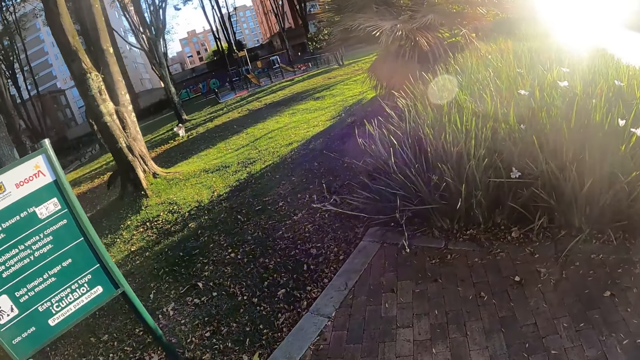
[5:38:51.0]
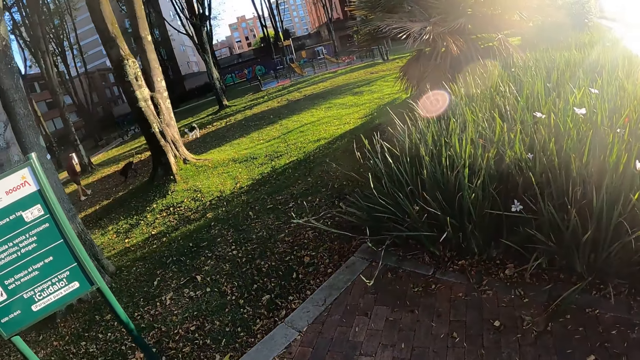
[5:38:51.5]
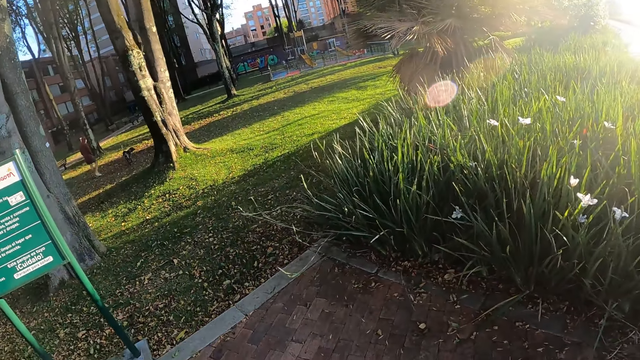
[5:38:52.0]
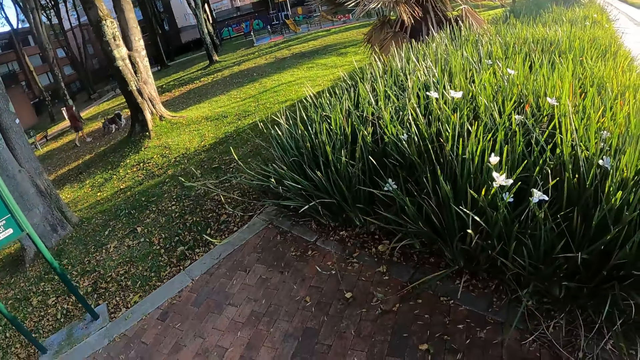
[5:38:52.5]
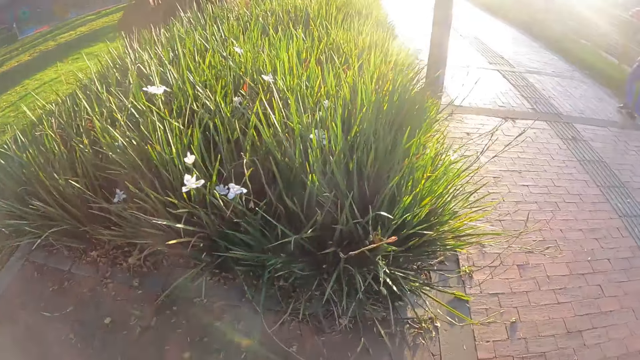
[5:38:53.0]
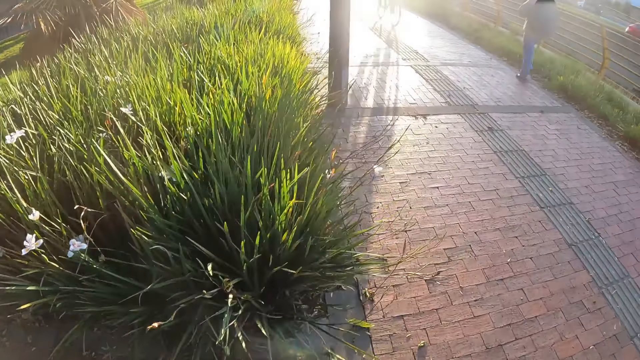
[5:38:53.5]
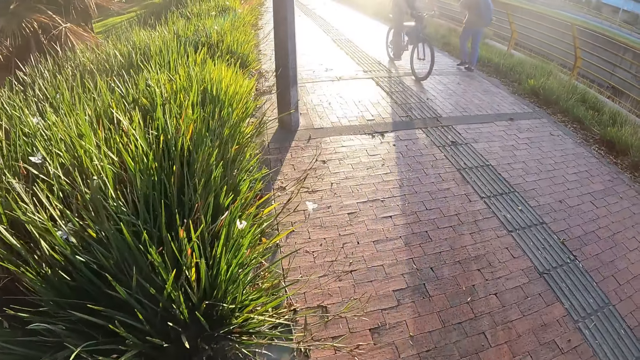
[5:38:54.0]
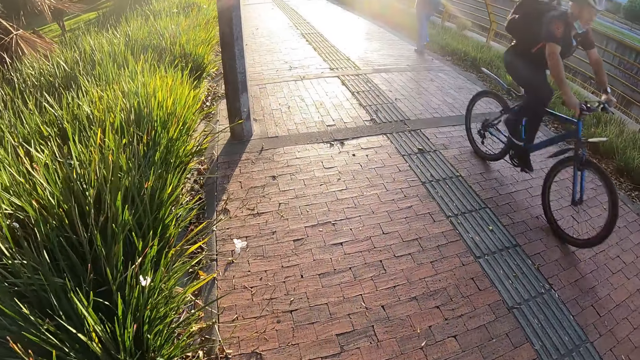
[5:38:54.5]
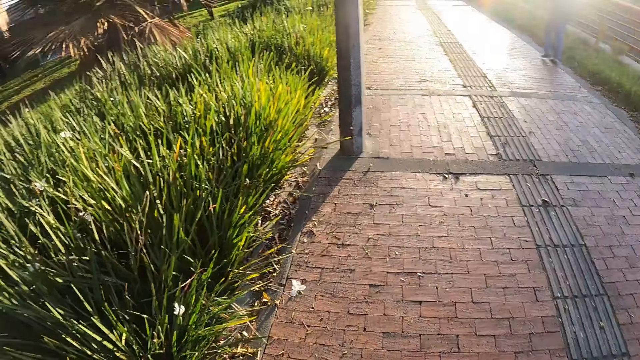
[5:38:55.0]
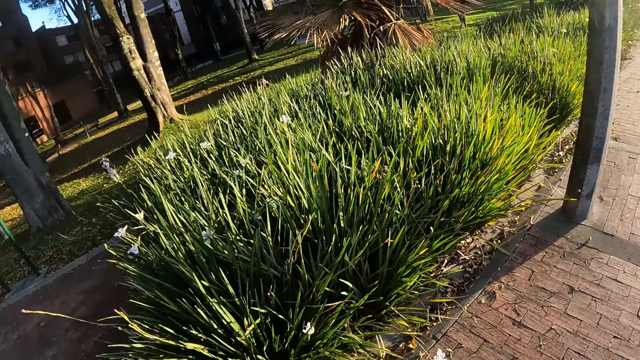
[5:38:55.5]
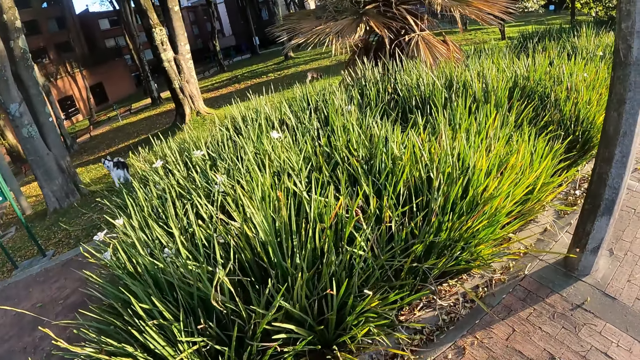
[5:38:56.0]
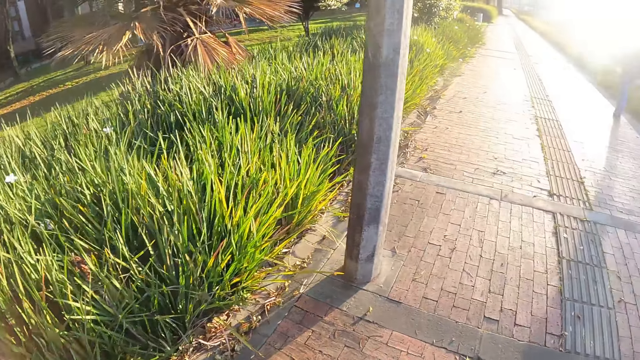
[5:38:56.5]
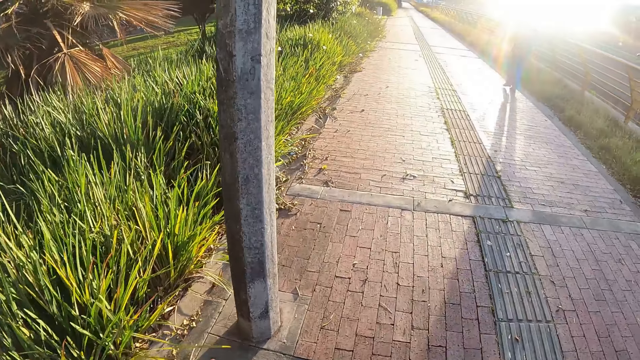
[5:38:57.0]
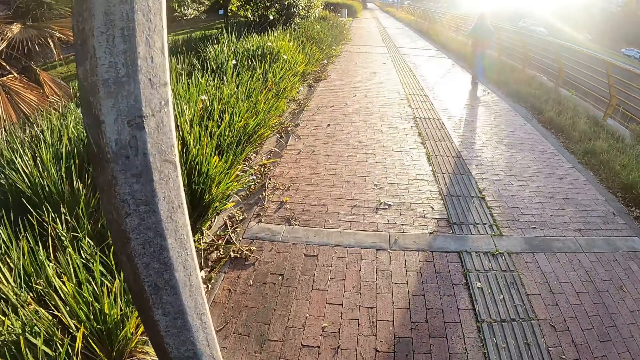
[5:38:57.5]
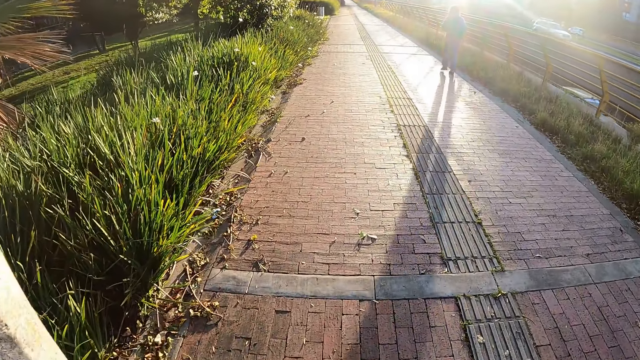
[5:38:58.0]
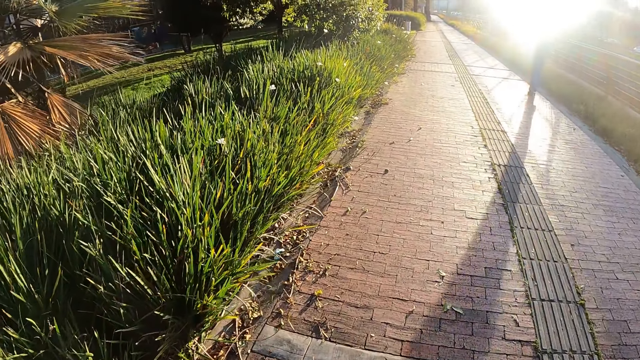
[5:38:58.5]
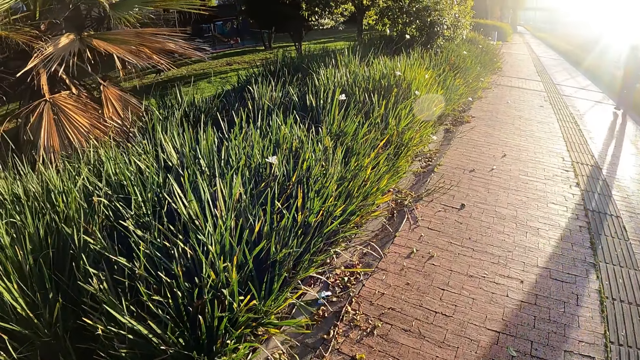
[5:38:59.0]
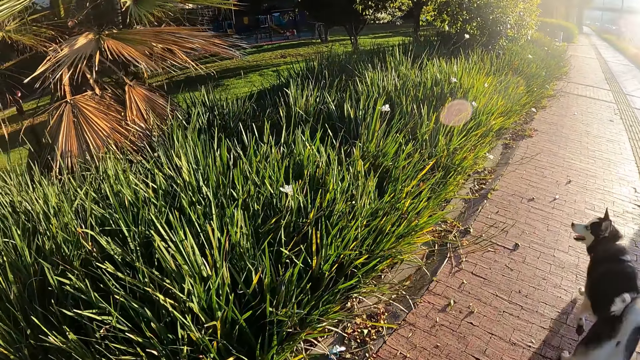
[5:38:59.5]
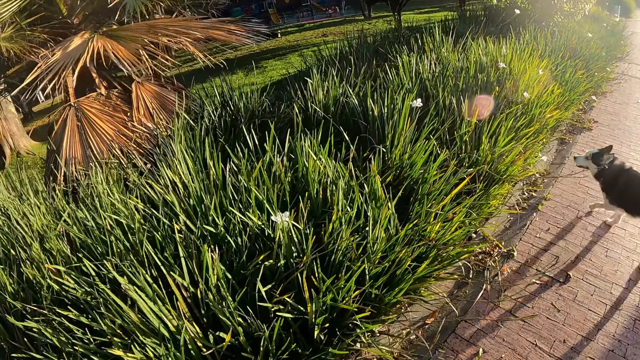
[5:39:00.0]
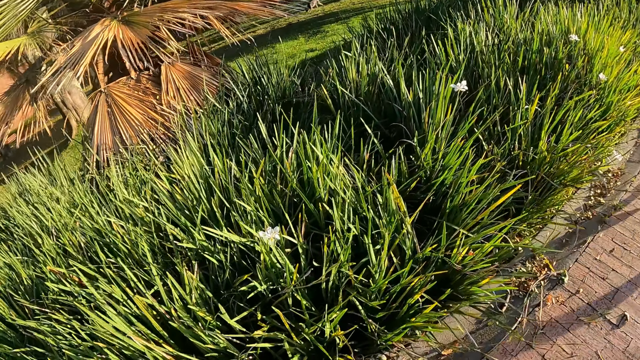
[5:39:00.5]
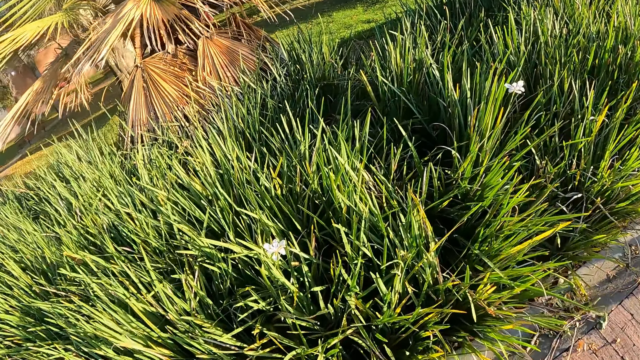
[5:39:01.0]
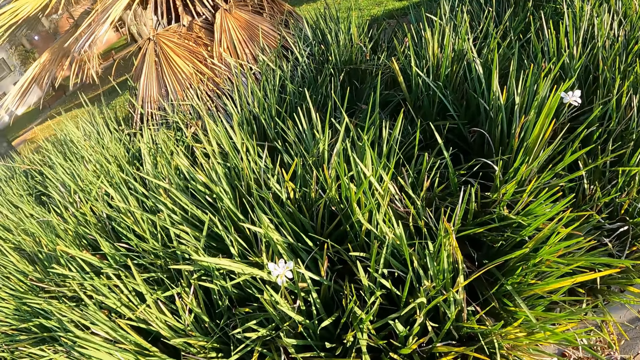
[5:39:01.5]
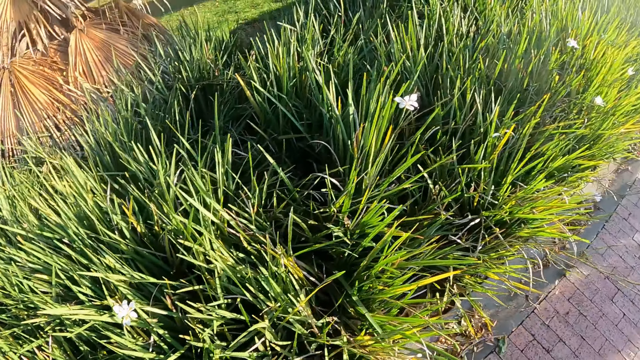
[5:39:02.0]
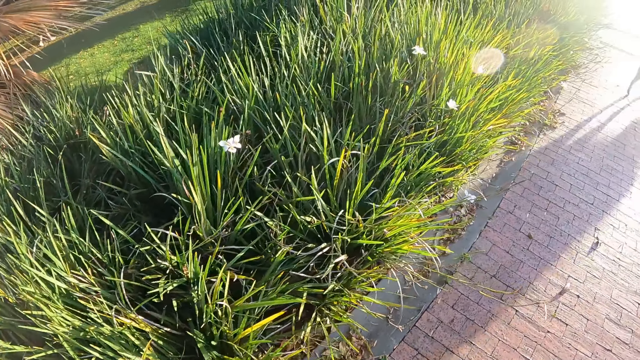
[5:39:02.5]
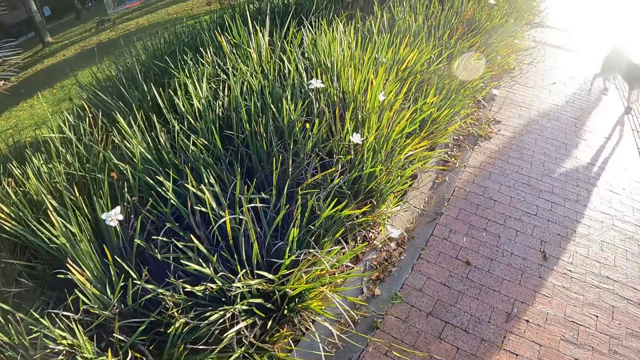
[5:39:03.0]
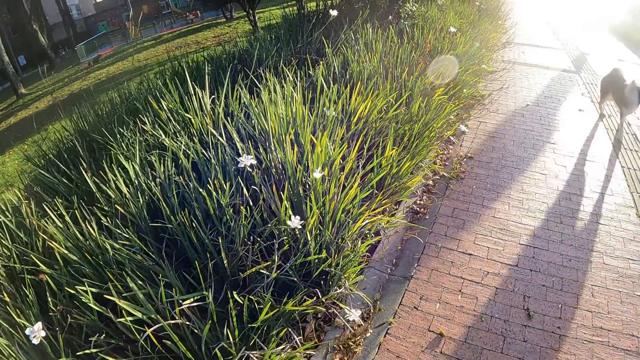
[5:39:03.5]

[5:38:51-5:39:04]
A man rides past the camera wearer. The camera wearer walks on a road path. The dog runs past the camera wearer.

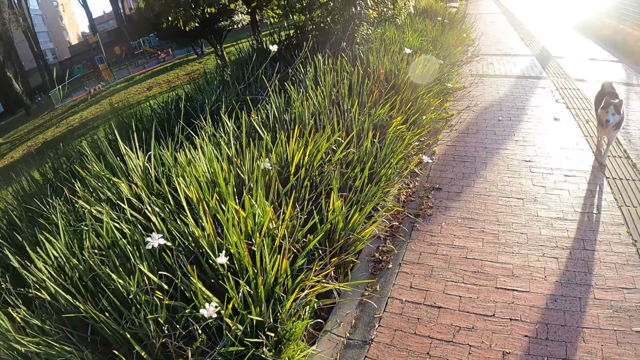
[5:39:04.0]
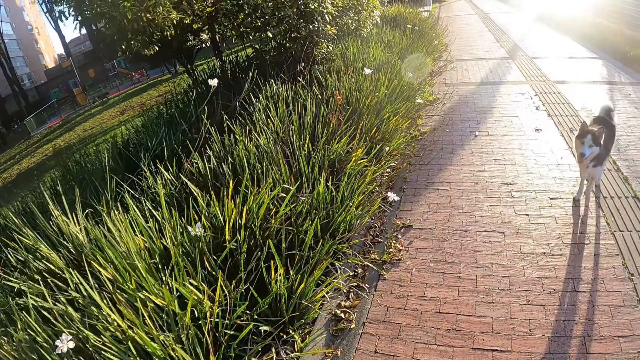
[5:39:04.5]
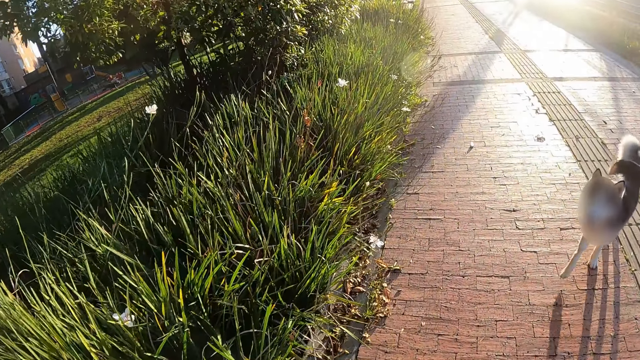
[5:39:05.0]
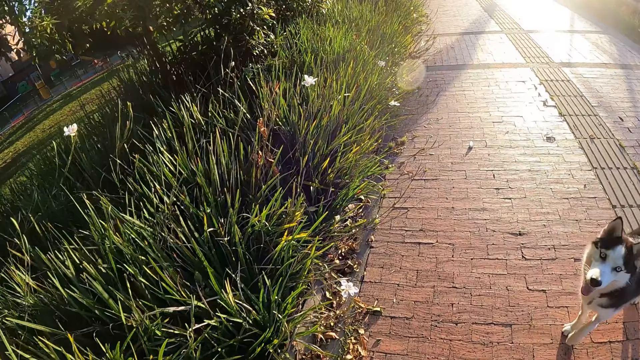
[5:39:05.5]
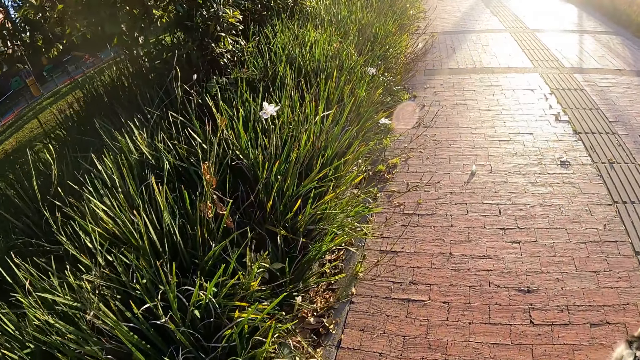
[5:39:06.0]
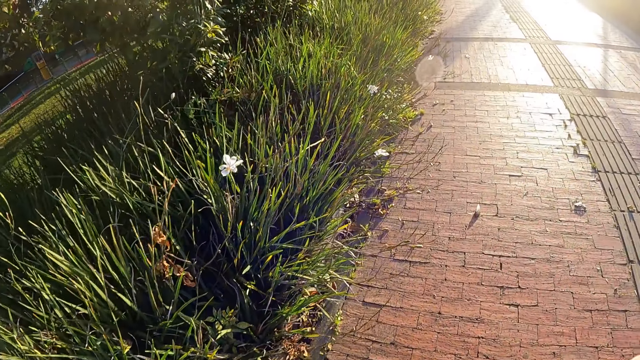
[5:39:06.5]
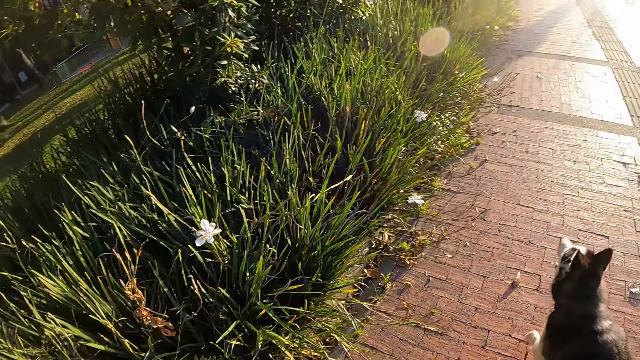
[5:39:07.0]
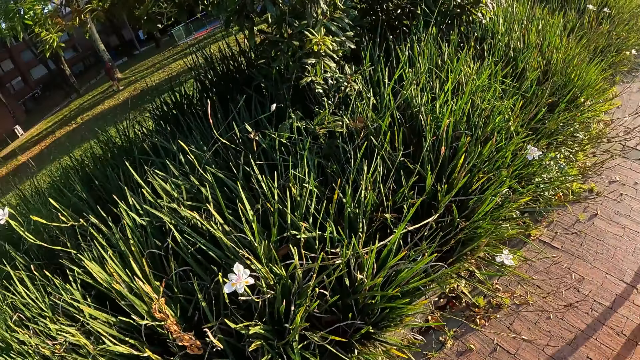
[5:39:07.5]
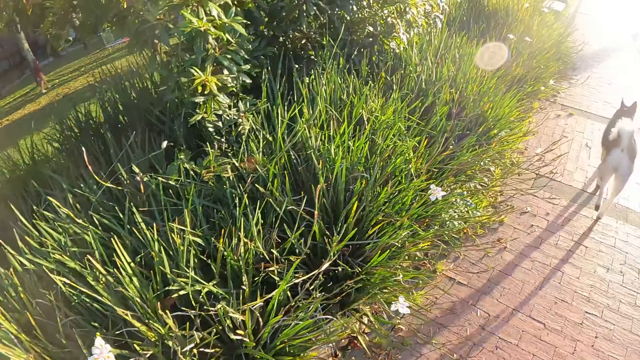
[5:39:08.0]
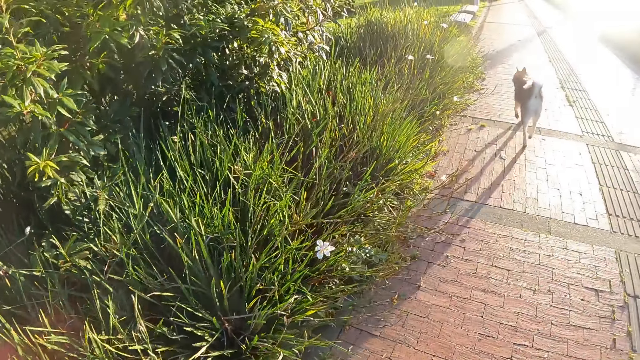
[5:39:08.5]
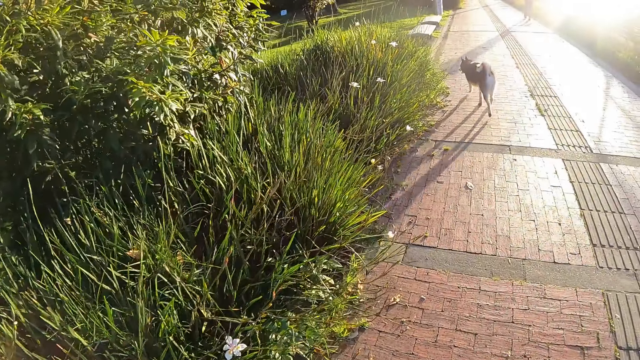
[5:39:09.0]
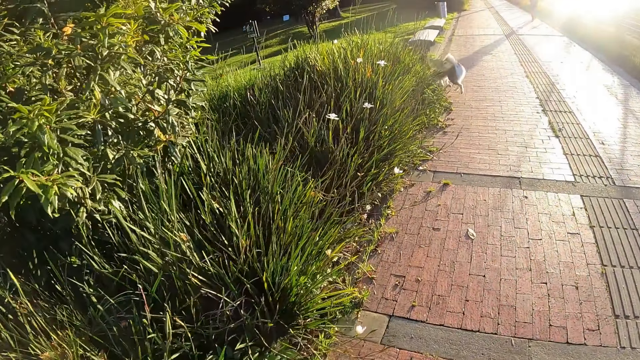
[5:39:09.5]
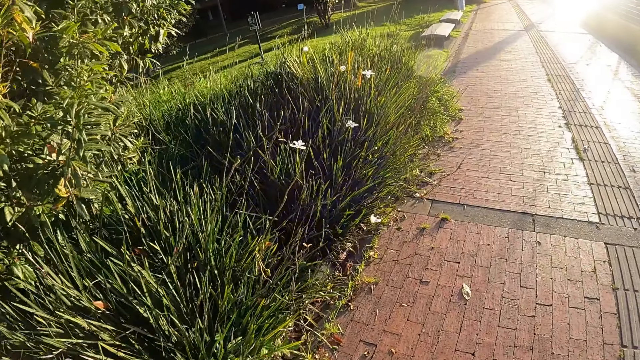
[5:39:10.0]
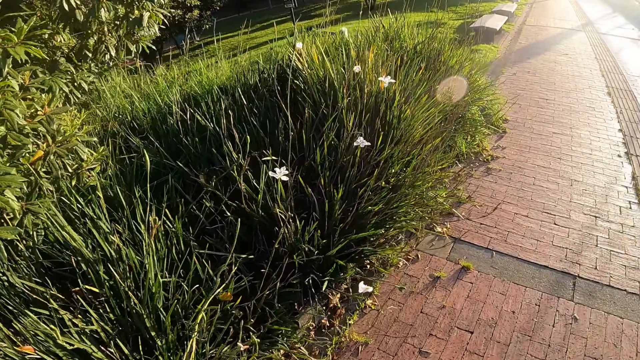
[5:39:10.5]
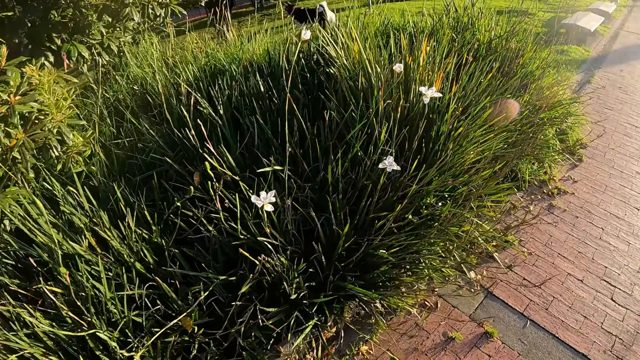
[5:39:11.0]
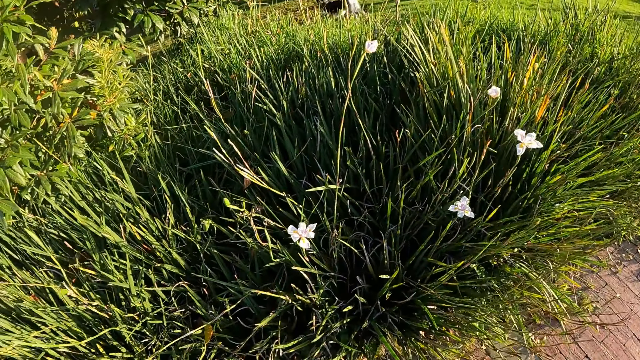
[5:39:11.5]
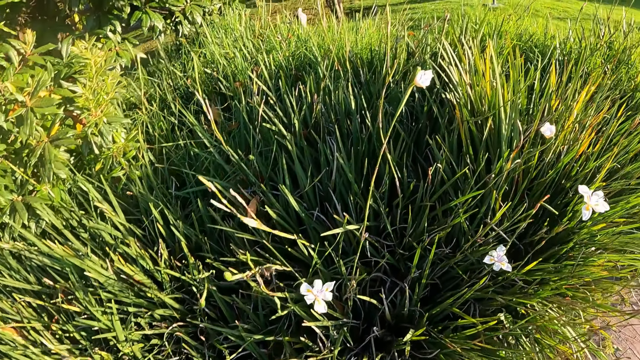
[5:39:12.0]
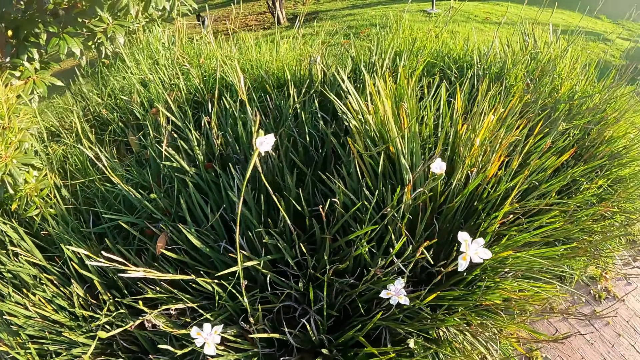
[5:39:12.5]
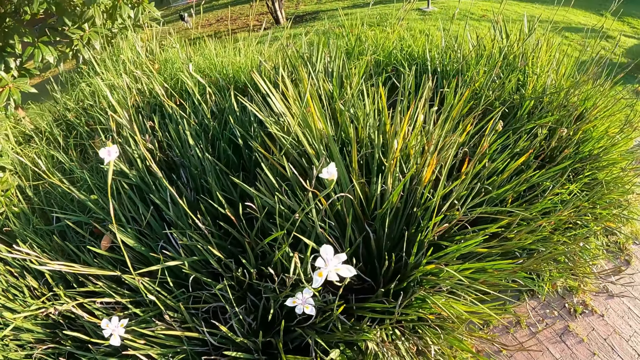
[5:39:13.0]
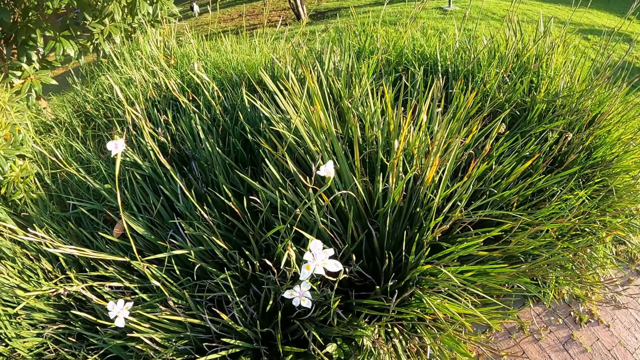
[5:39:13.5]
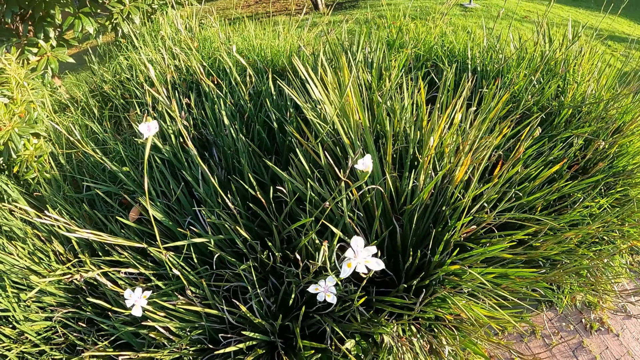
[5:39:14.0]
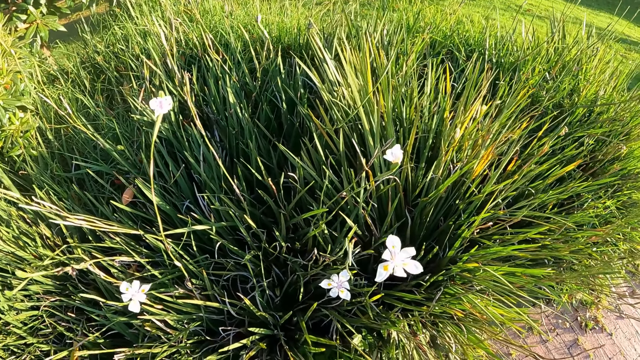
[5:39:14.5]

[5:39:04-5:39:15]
The camera wearer looks at the dog running.
